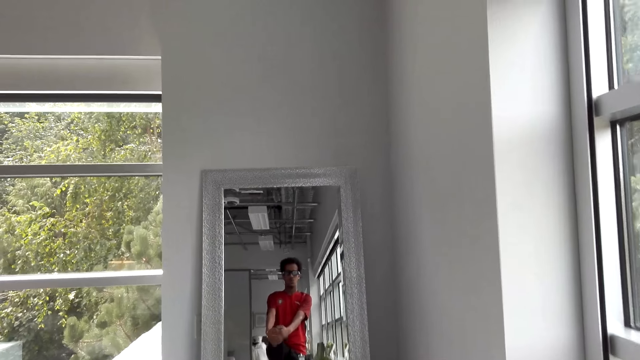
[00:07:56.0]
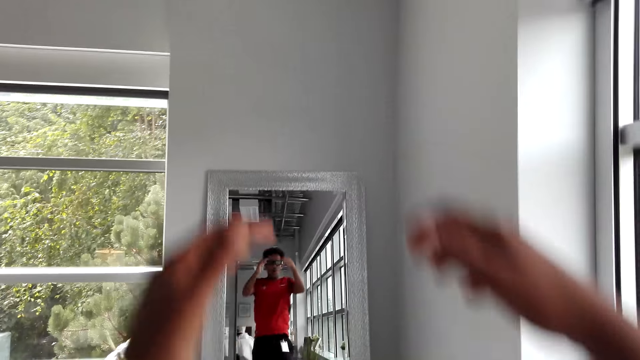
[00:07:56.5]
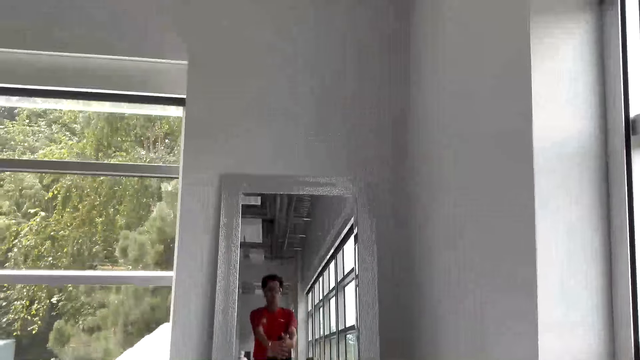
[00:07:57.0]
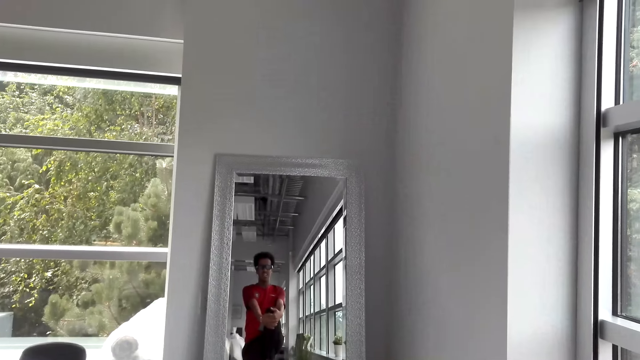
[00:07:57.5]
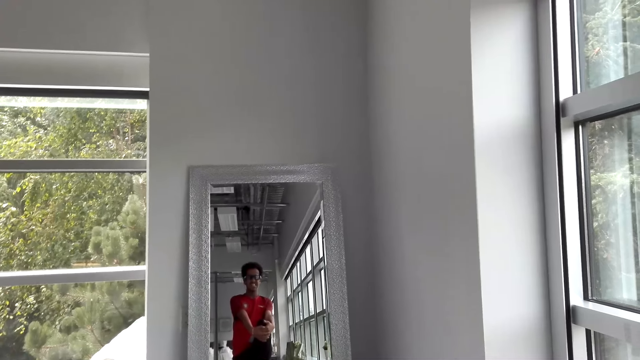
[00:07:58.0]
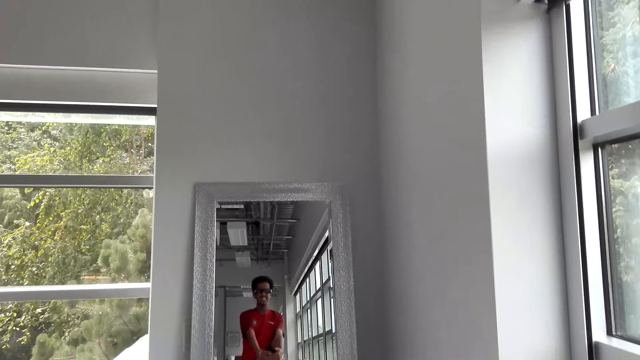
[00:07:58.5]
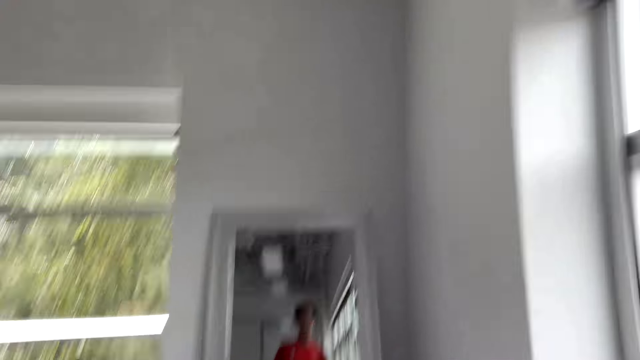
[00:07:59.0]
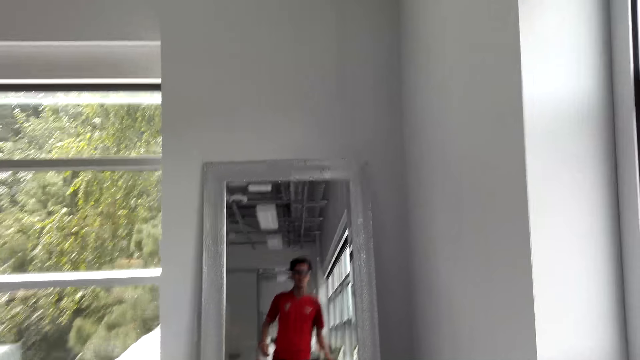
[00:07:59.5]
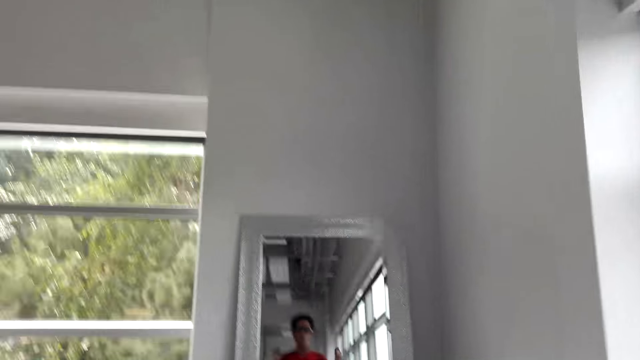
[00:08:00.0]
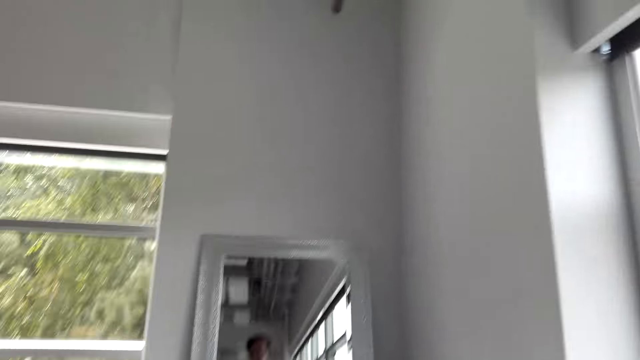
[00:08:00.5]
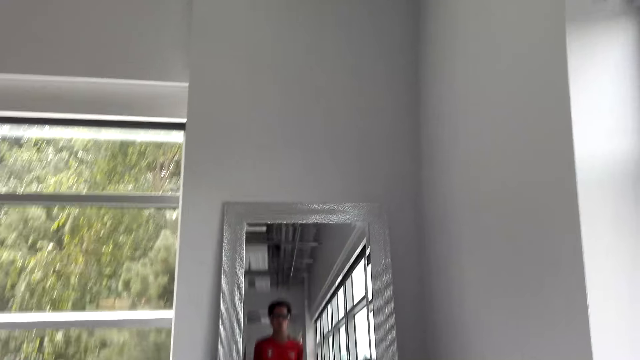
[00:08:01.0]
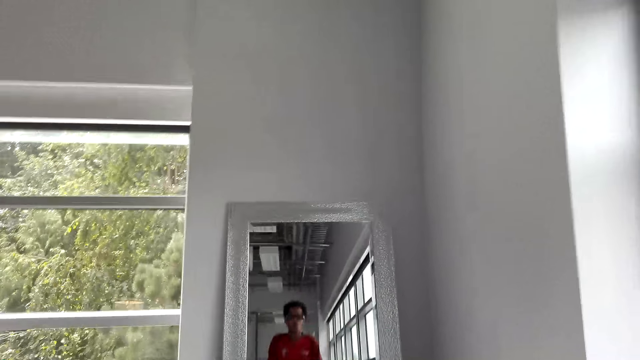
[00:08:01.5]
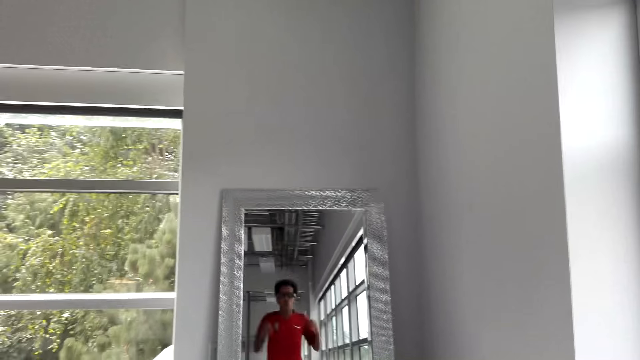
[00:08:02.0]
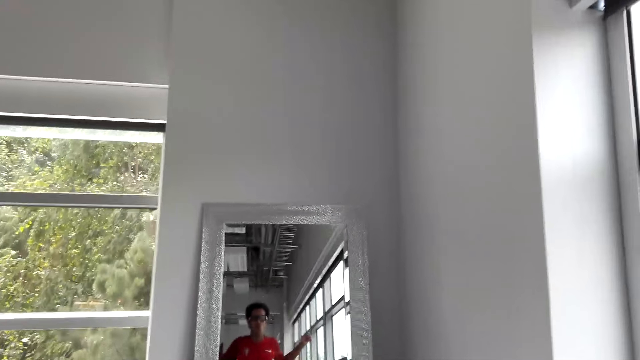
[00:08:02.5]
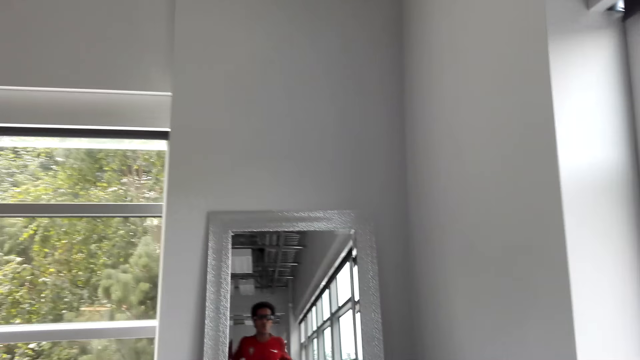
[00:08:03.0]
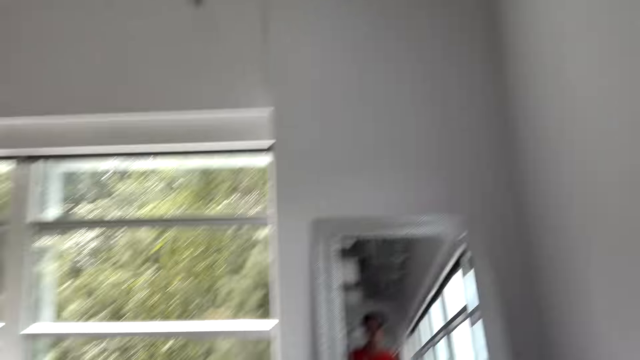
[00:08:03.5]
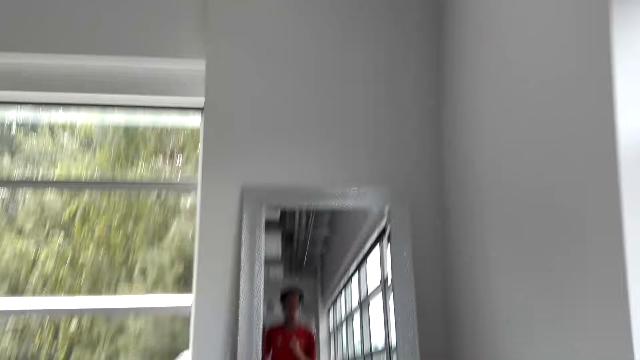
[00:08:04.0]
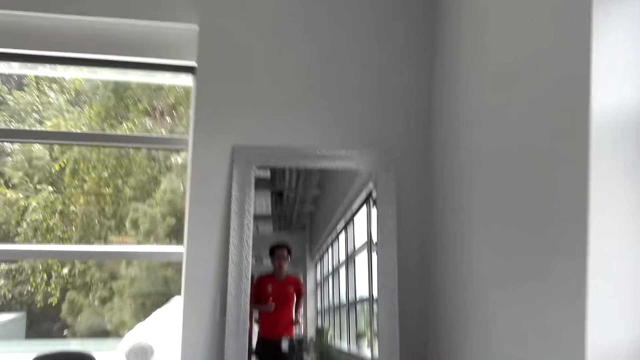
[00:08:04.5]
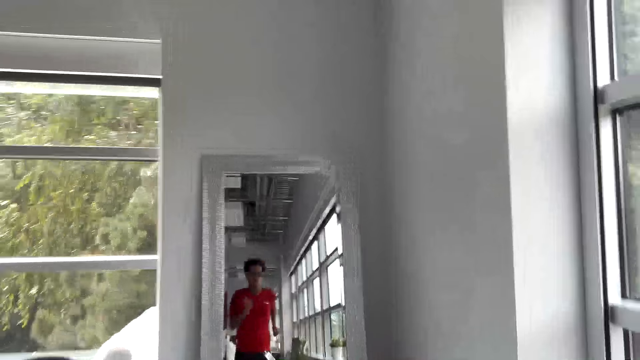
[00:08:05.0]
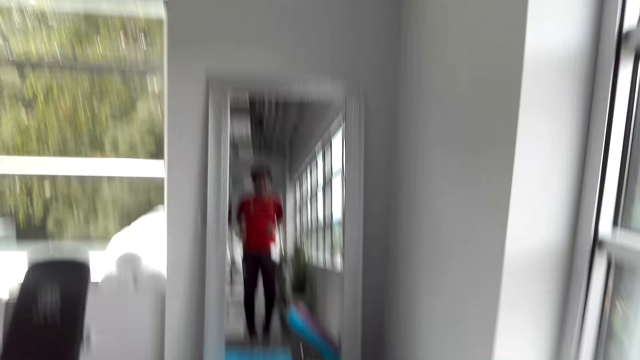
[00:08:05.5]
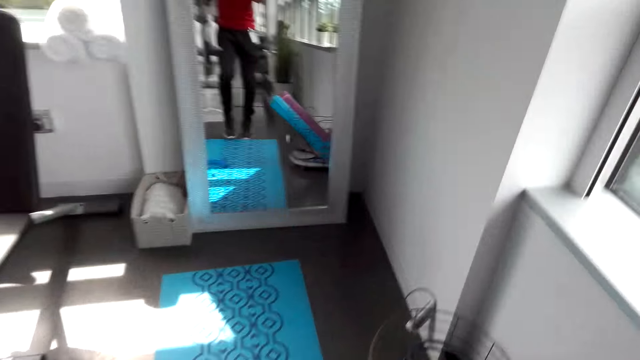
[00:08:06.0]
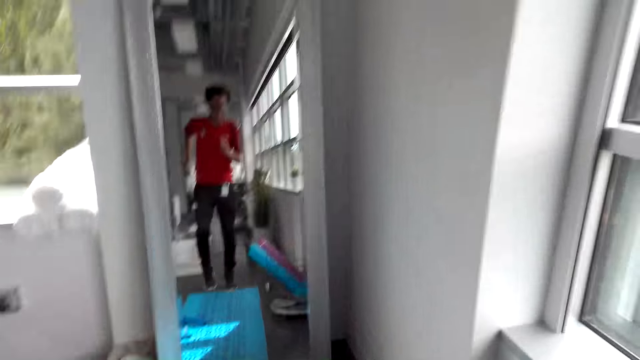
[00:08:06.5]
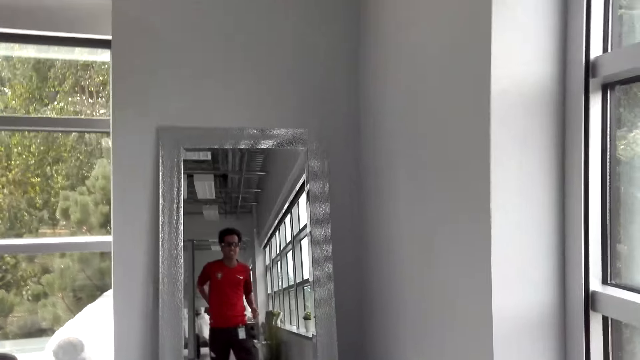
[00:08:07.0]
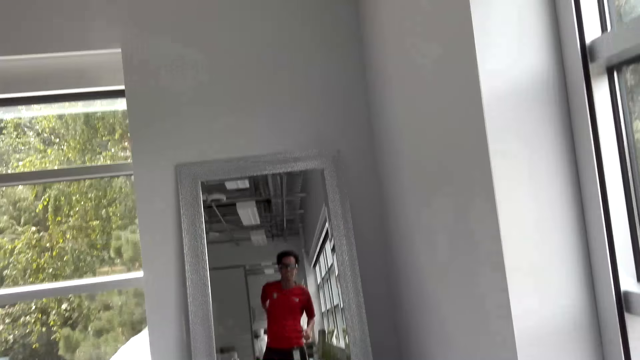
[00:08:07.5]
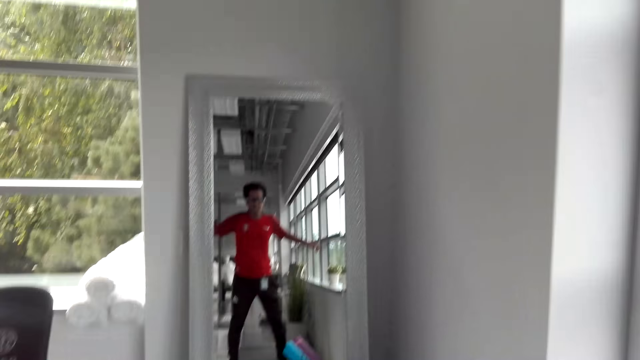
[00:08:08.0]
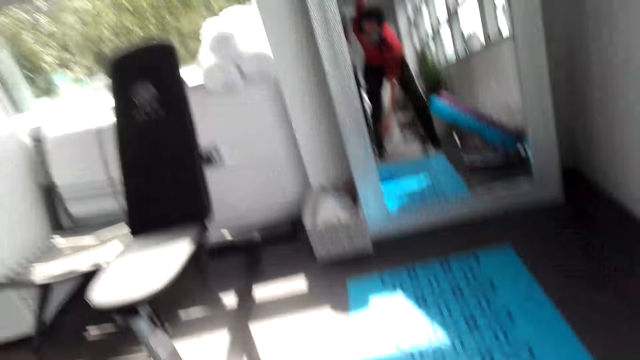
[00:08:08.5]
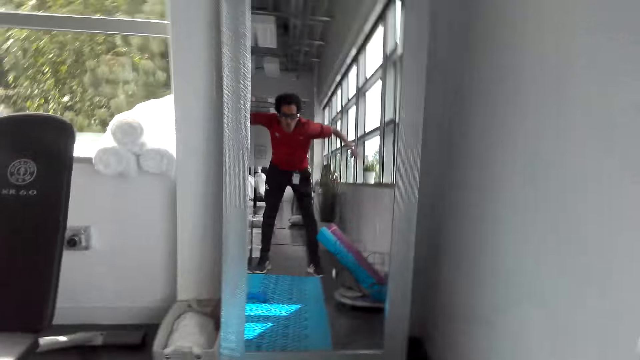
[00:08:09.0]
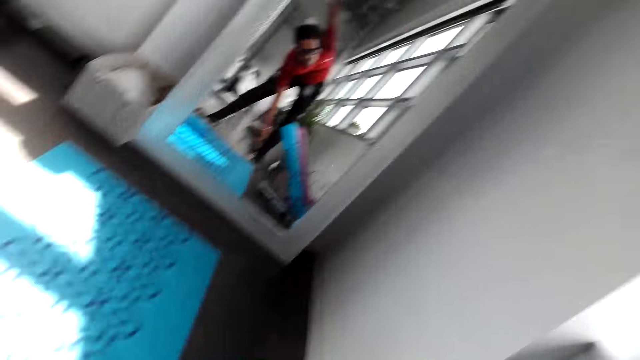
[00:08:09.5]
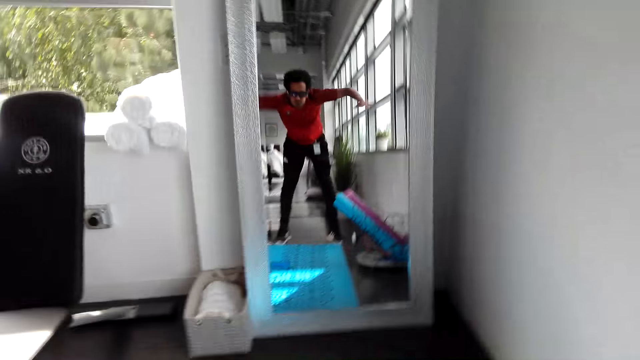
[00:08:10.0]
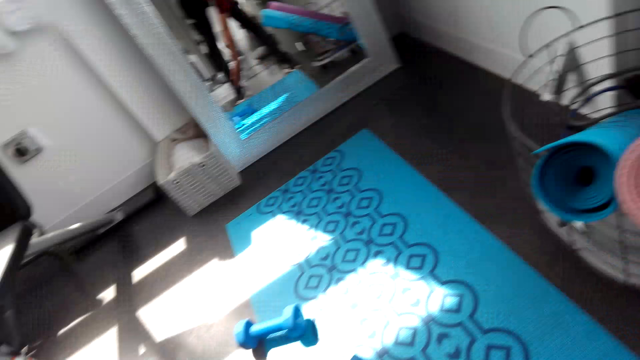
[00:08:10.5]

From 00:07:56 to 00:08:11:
The camera wearer claps his hands. He jogs on the spot. He touches his toes with his fingers.

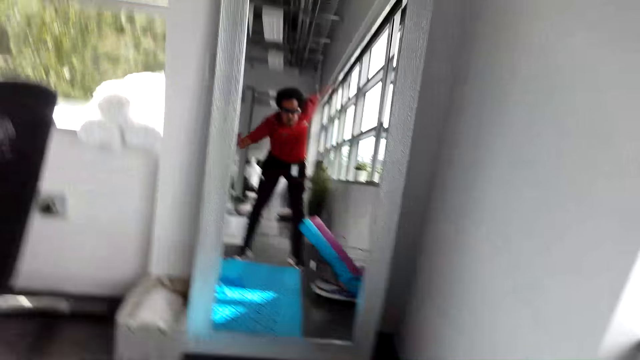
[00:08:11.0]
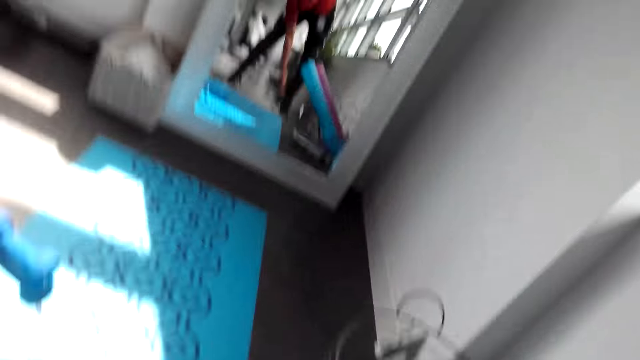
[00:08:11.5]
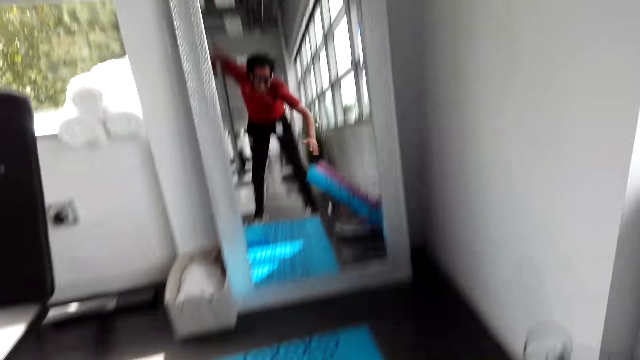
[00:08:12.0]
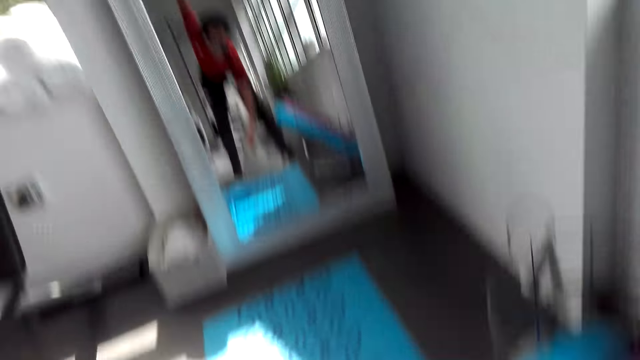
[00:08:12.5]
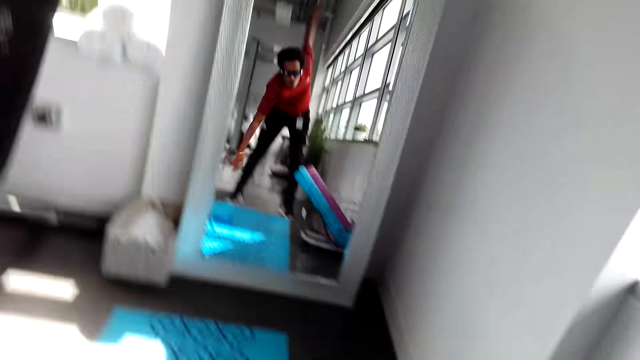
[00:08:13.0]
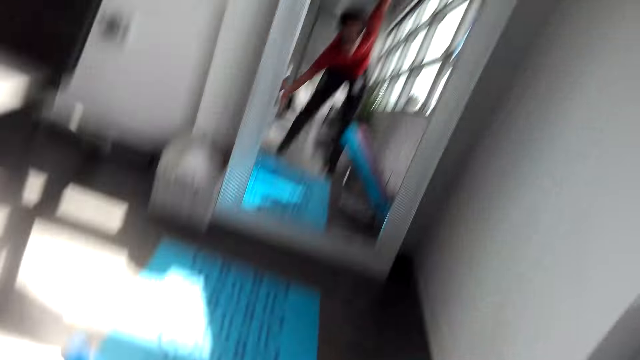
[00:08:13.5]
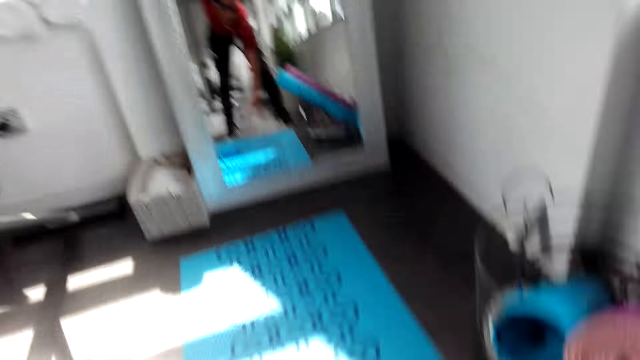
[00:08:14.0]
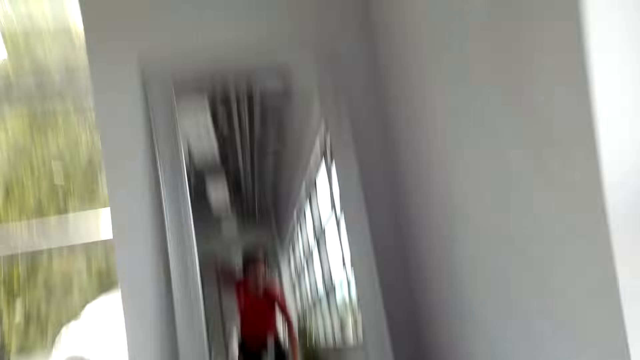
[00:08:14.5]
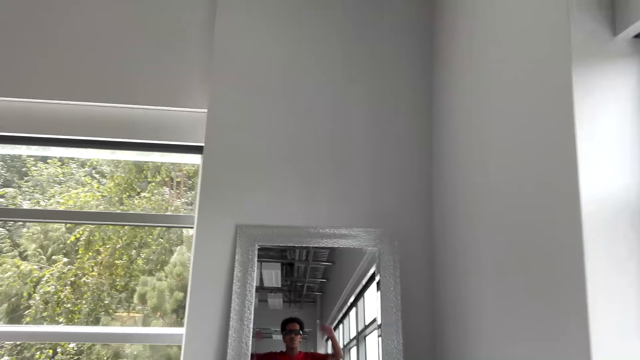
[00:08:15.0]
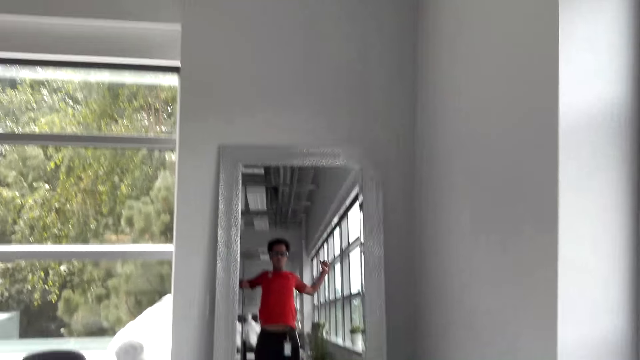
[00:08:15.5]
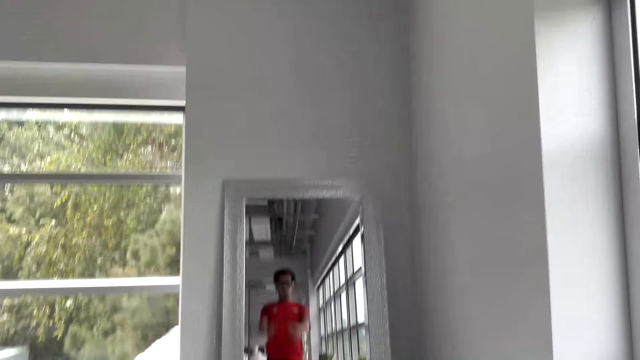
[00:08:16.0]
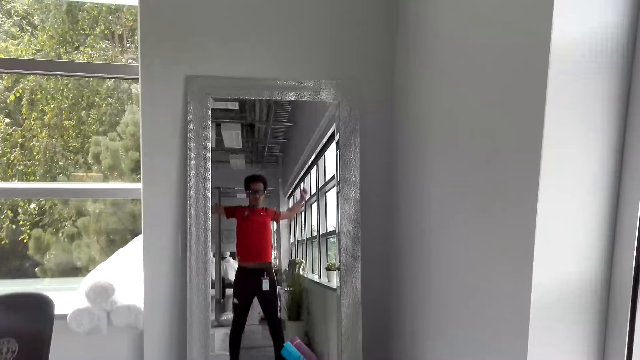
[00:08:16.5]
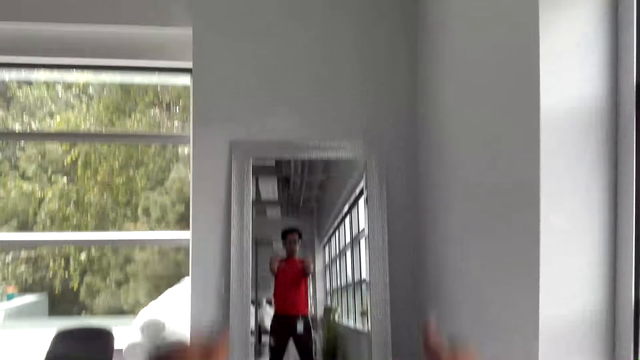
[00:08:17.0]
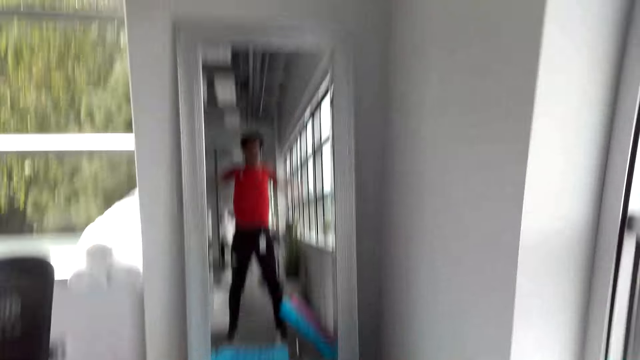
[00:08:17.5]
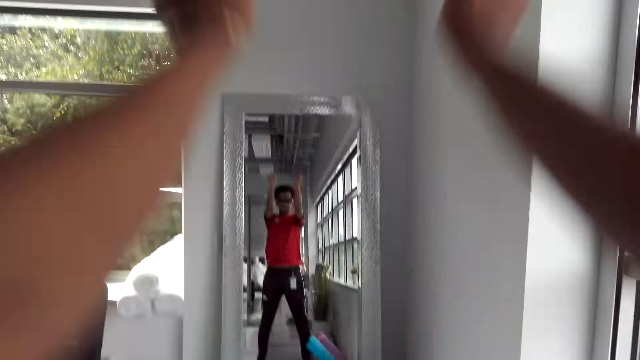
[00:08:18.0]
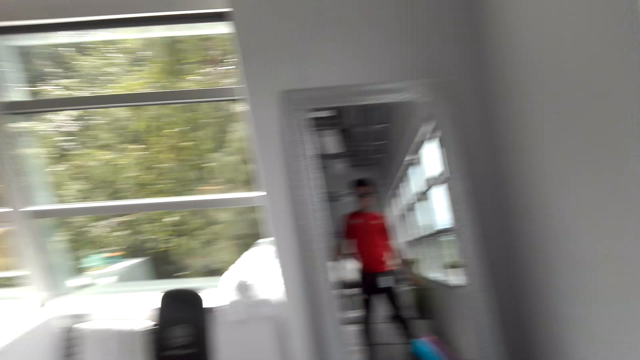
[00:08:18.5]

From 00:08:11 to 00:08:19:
The camera wearer swings his hands backwards.
